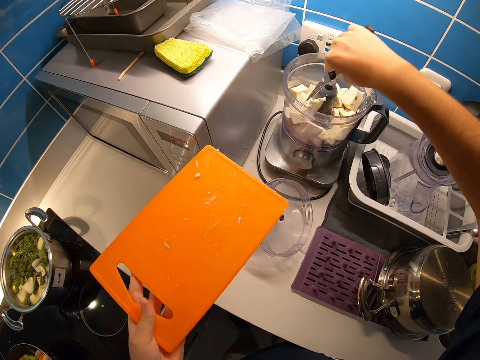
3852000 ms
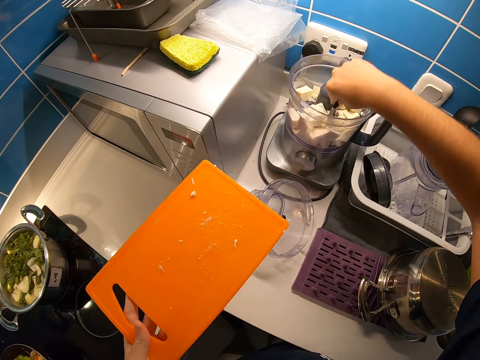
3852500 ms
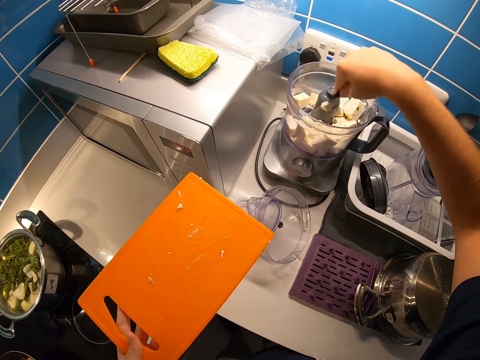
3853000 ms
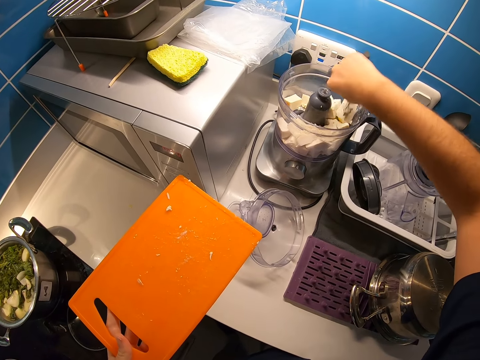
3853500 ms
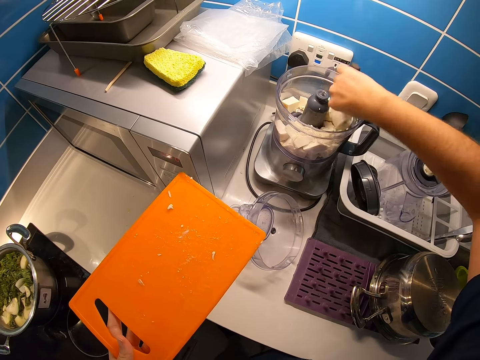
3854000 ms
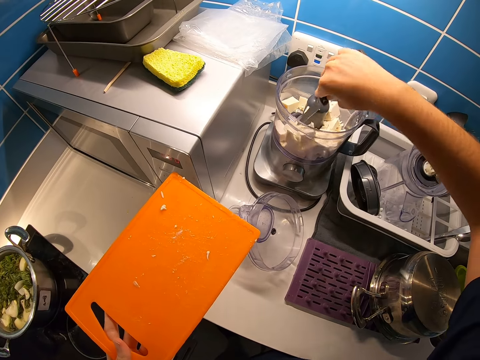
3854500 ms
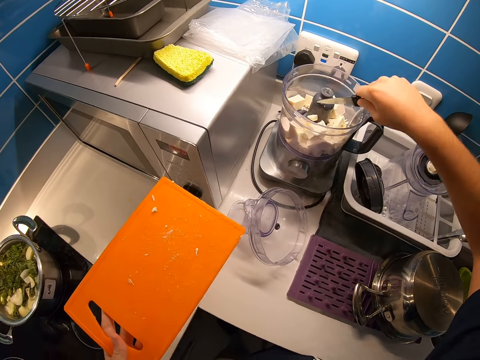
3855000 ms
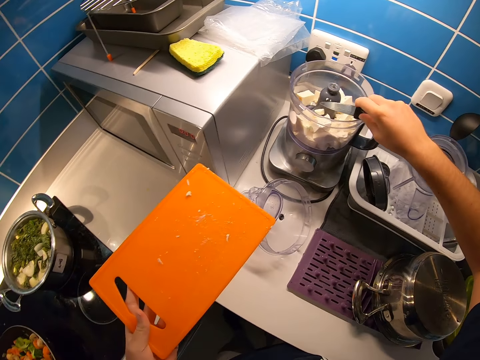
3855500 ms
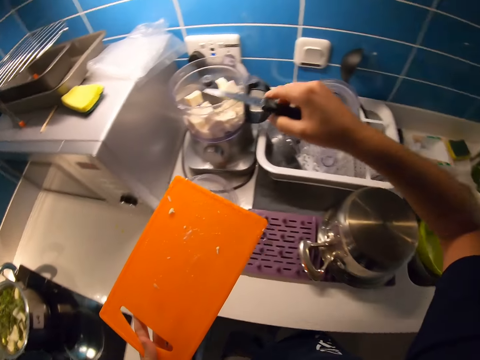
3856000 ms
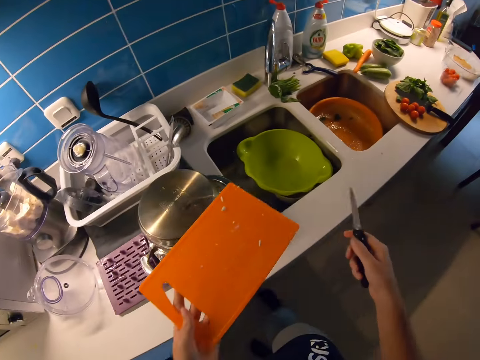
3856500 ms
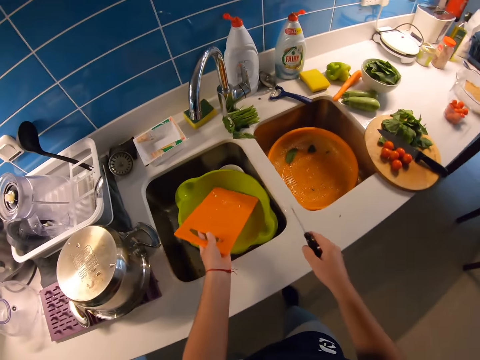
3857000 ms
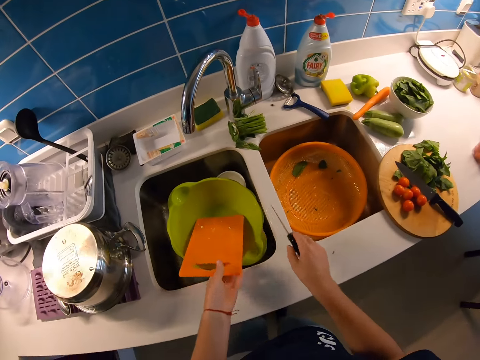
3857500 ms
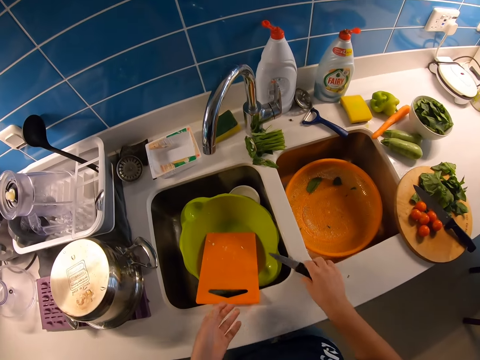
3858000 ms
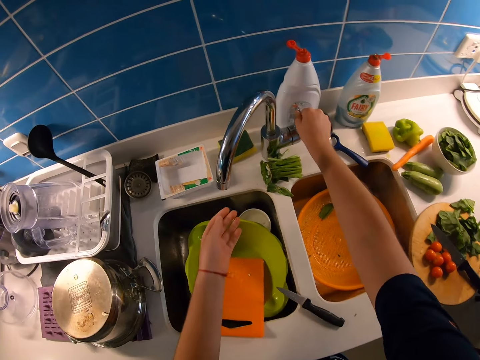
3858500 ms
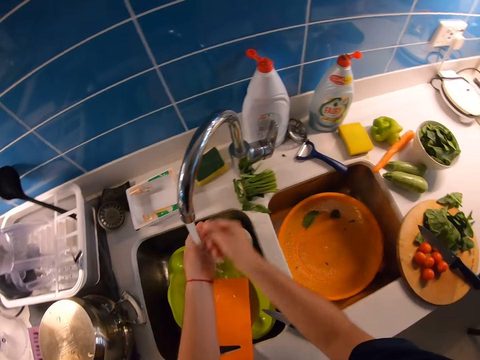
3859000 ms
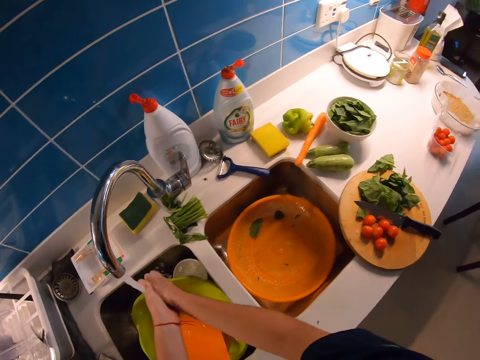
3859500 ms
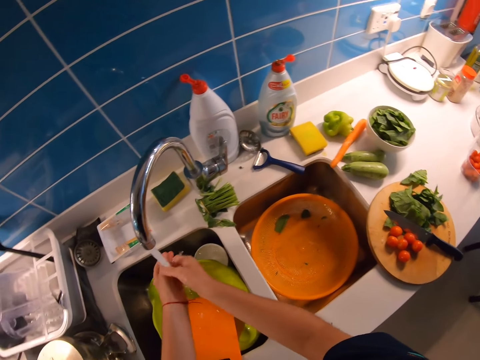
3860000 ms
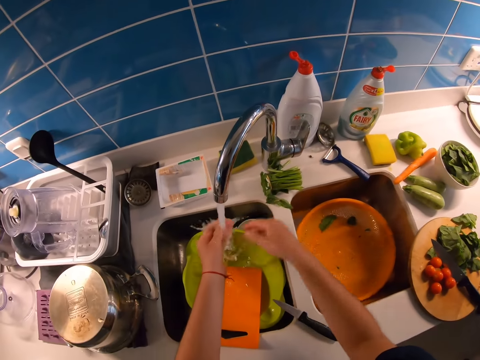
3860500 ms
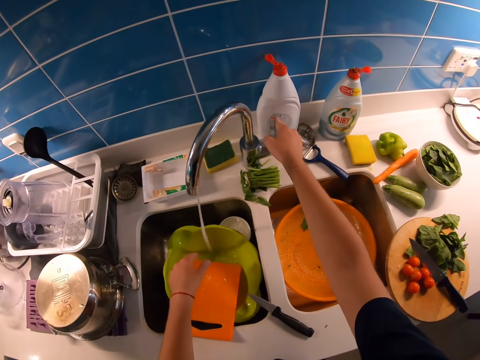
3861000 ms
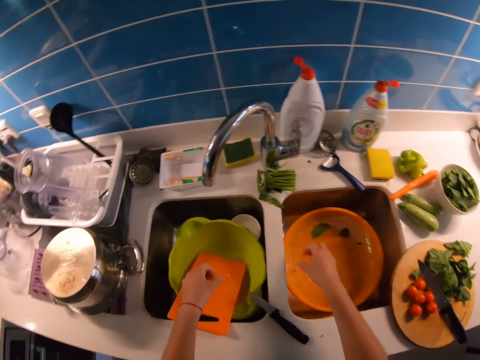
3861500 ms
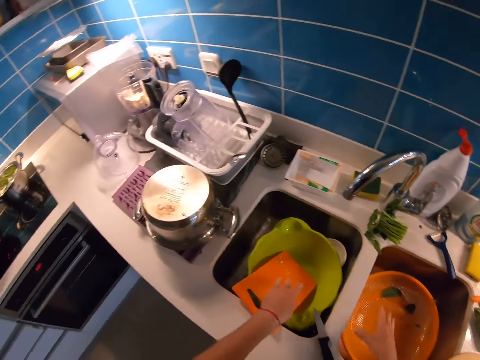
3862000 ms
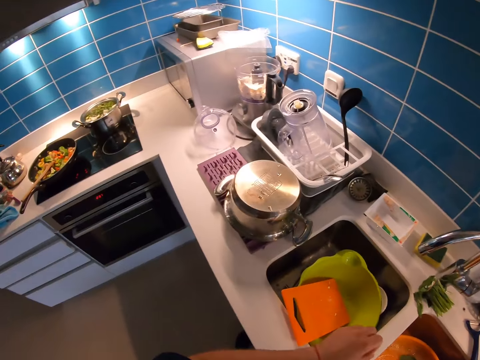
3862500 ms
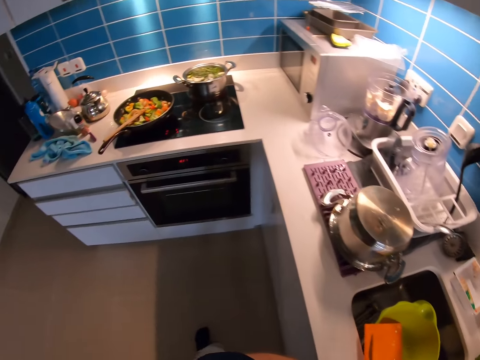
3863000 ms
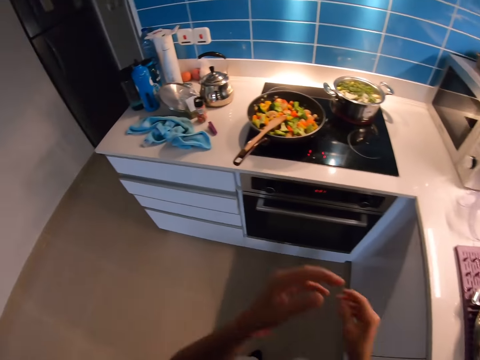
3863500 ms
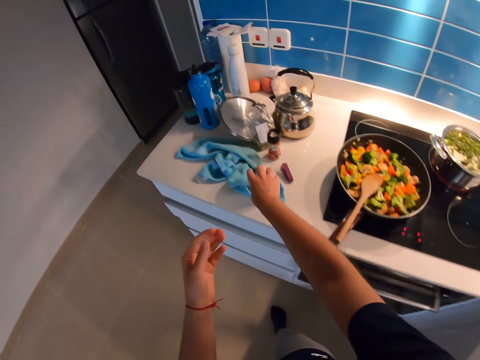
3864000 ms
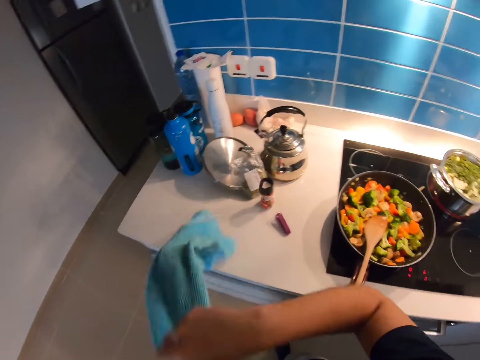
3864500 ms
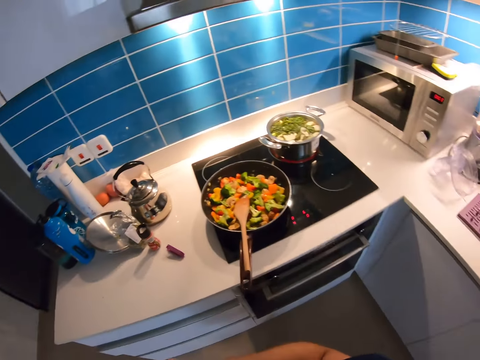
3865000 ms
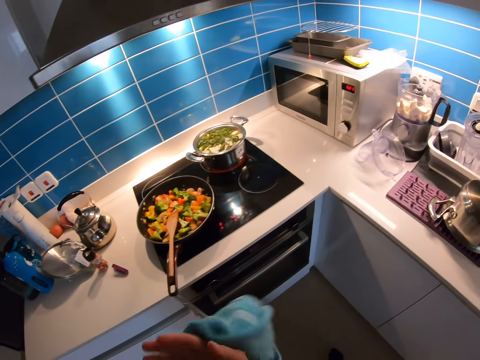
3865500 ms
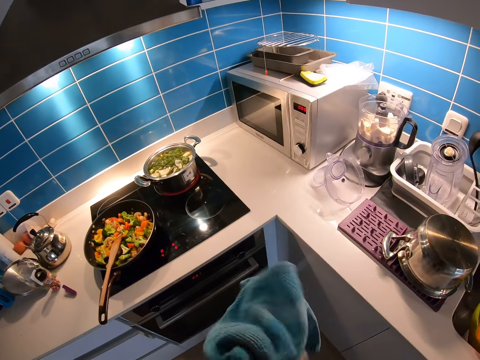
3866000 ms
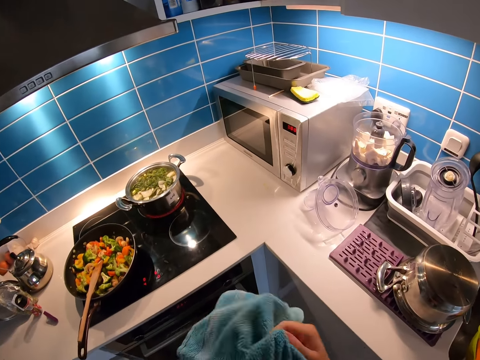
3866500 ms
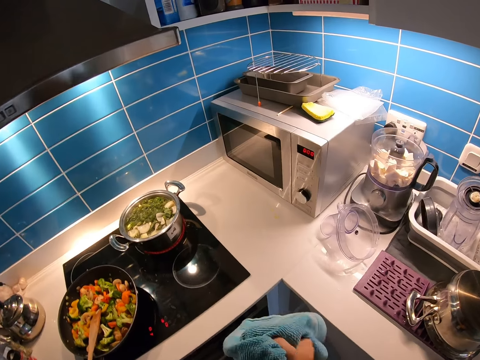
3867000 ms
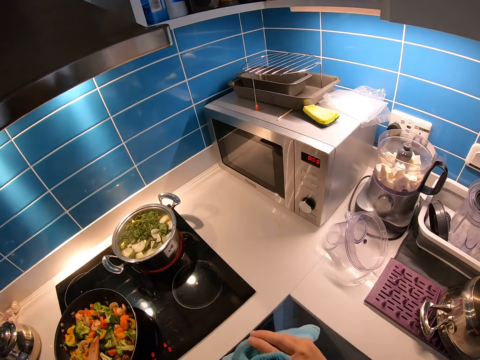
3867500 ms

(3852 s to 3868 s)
The camera wearer spreads butter in the blender. She turns around. She places a tray on a kitchen sink with her left hand. She places a knife on a kitchen basement with her right hand. She lowers her left hand. She opens a tap above the kitchen sink with her right hand. She rinses her hands with the water from the tap. She closes the tap with her right hand. She shakes off the water on her hand. She walks around the kitchen. She takes a few steps to the left. She grabs a hand towel on the kitchen basement with her right hand. She wipes her hands with the towel.

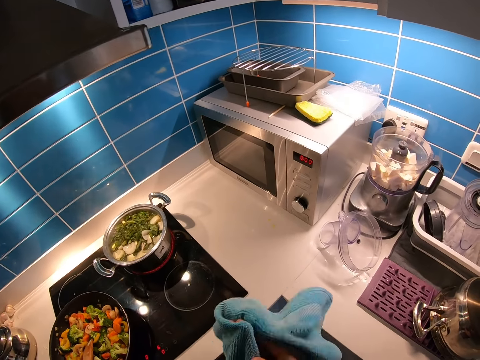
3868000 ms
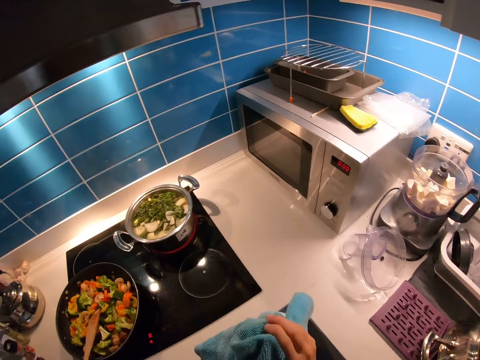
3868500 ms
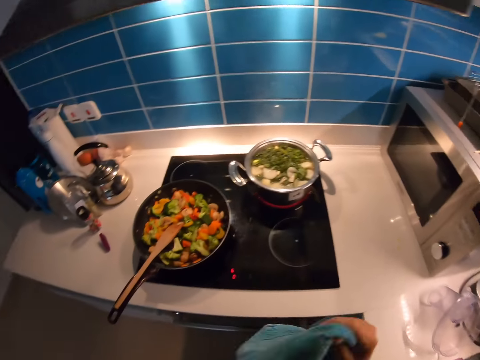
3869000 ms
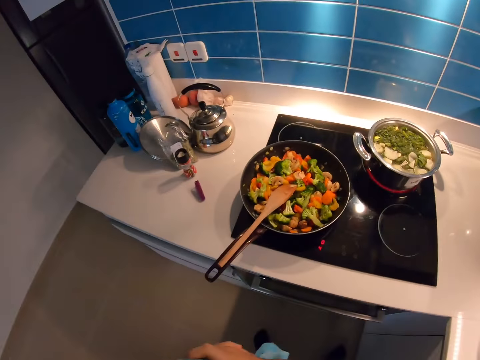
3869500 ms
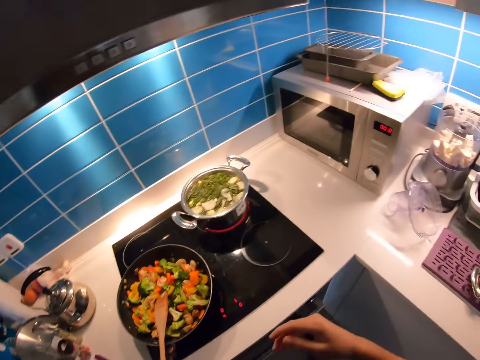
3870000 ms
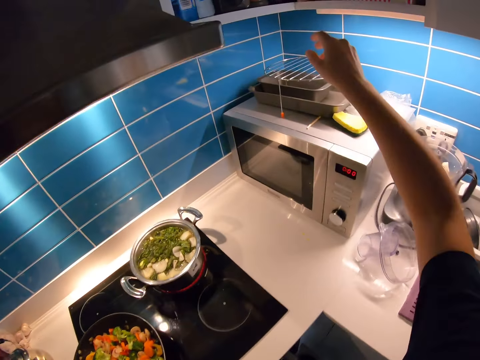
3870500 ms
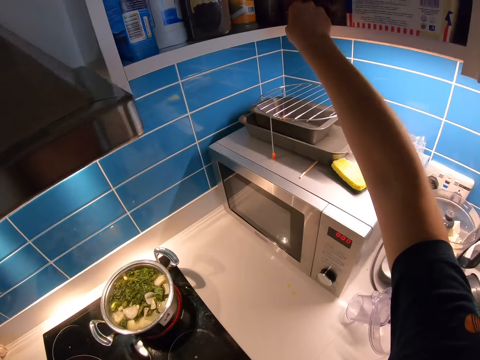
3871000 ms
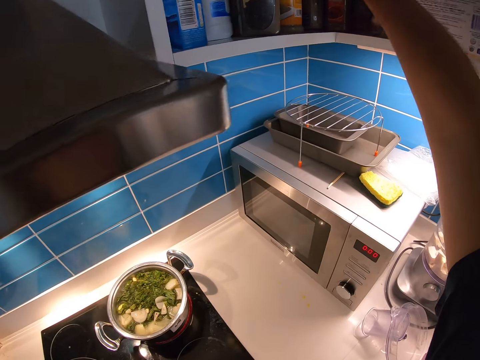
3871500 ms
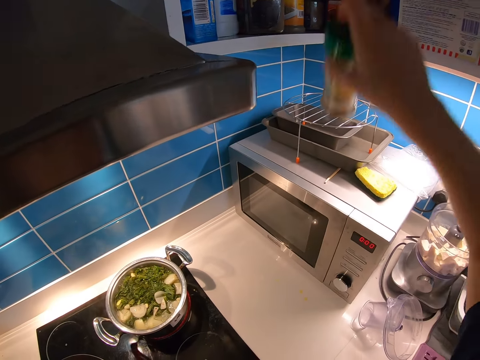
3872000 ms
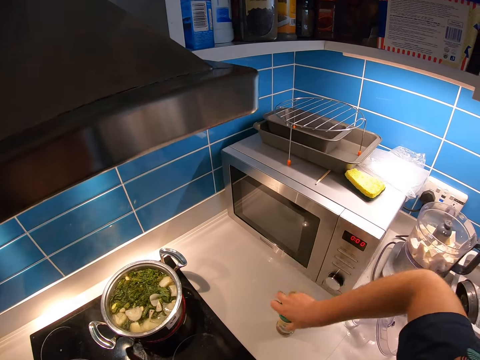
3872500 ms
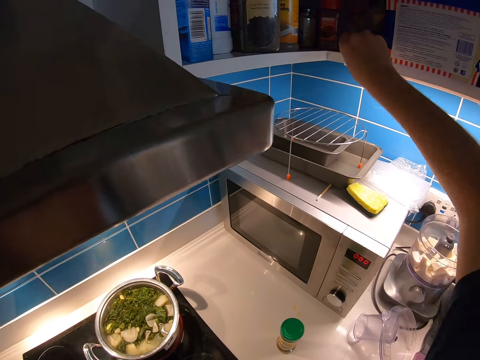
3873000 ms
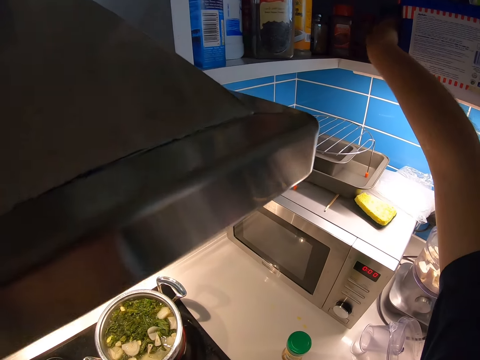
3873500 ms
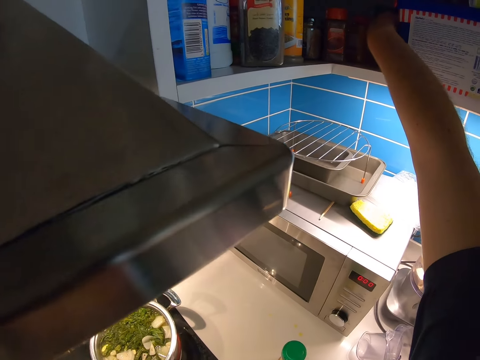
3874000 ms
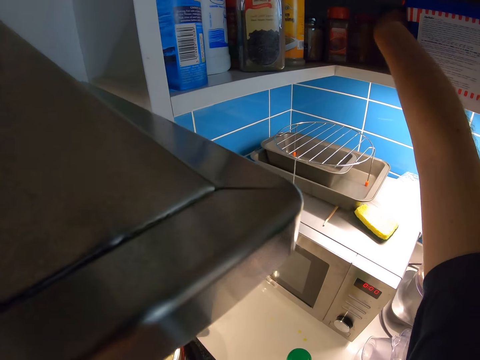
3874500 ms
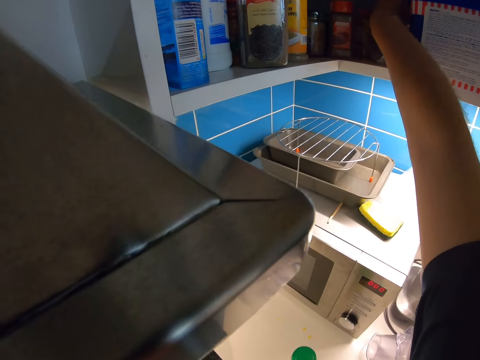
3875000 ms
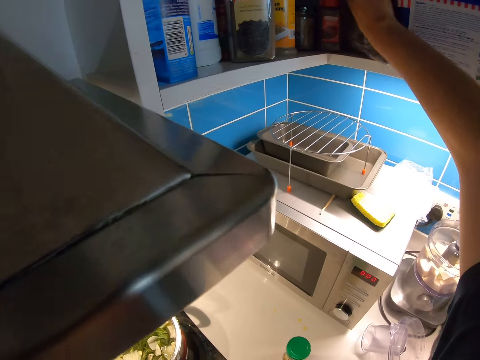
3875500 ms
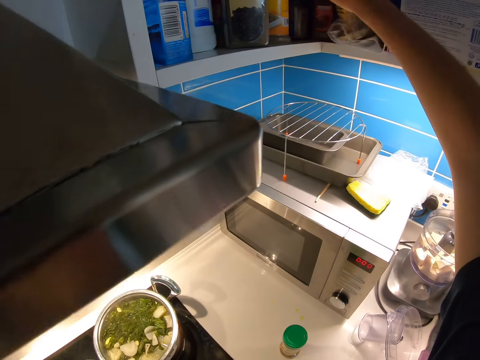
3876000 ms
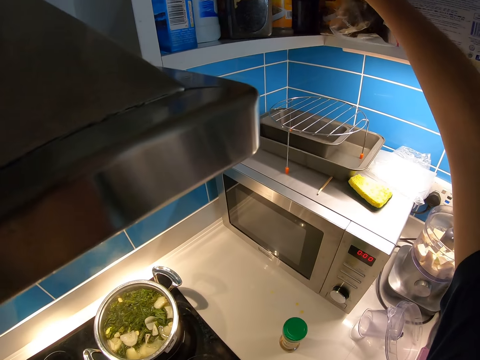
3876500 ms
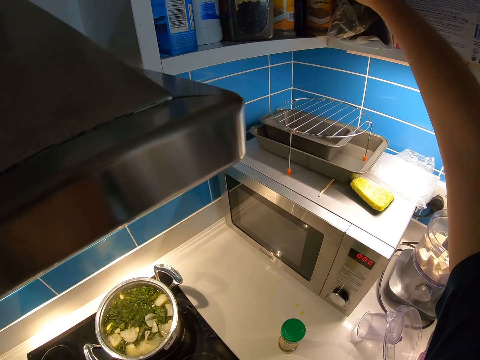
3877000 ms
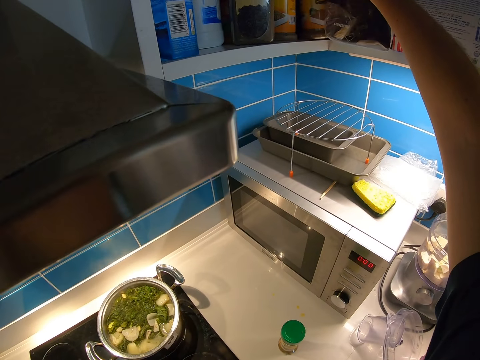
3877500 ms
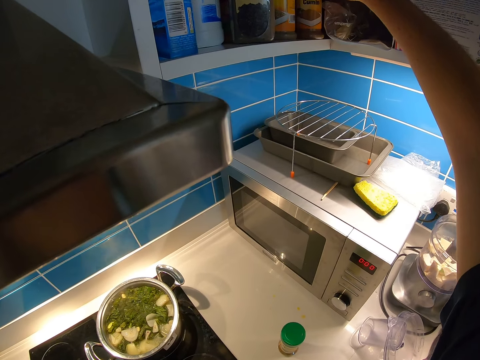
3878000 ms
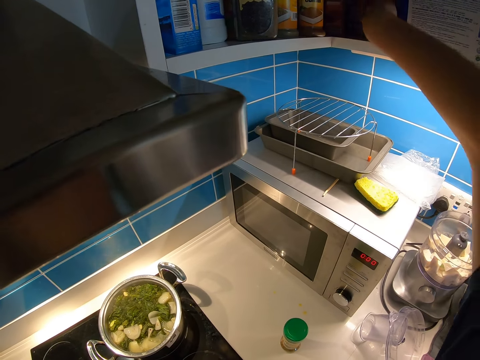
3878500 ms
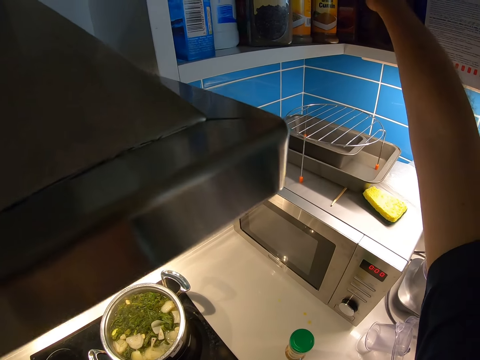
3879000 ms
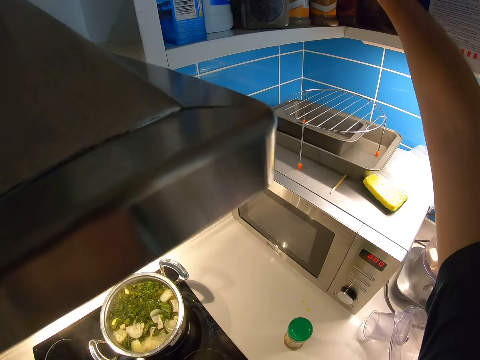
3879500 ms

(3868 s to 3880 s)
The camera wearer stretches her right hand towards a counter in the kitchen. She drops the hand towel on the table. She picks up spice. She places a container of curry powder on a kitchen basement with her right hand. She stretches her right hand towards the counter in the kitchen. She picks up spice. She touches a container from the counter in the kitchen with her right hand. She pushes the spice.
